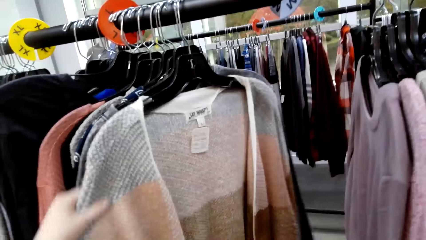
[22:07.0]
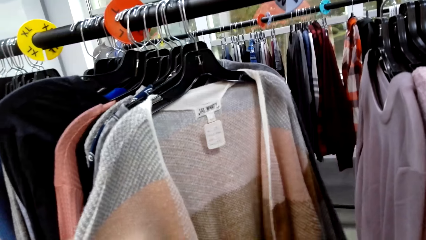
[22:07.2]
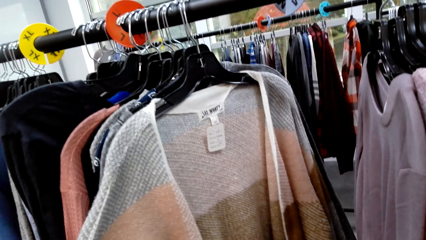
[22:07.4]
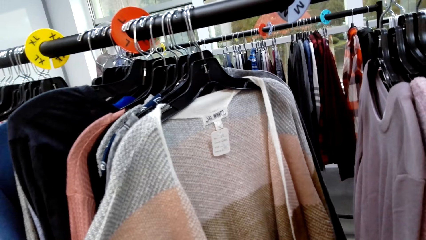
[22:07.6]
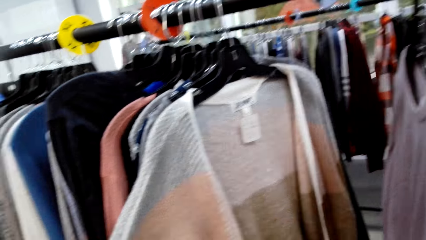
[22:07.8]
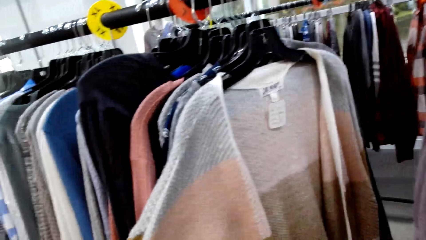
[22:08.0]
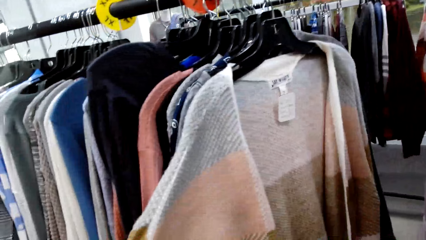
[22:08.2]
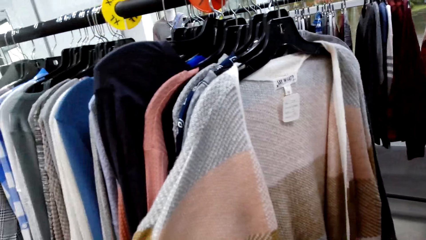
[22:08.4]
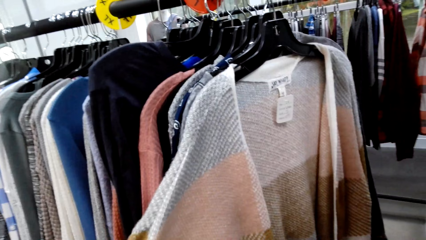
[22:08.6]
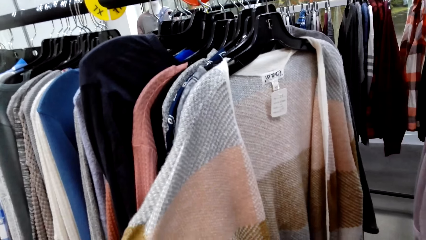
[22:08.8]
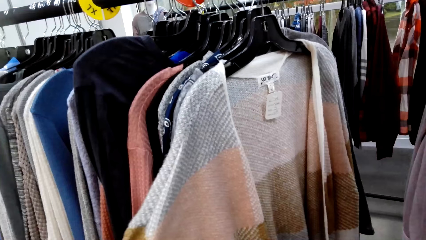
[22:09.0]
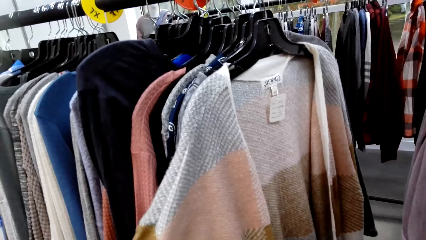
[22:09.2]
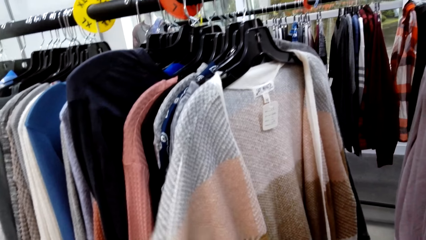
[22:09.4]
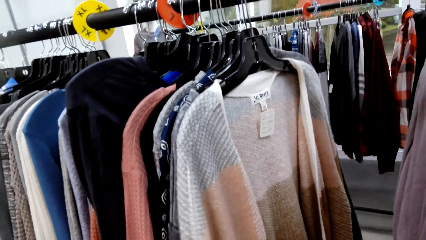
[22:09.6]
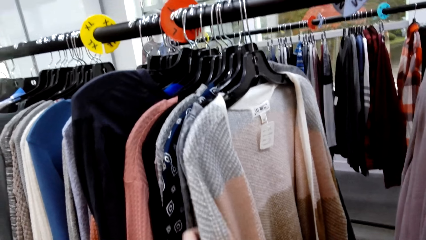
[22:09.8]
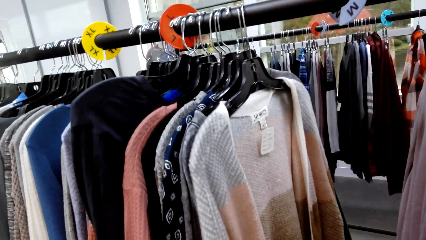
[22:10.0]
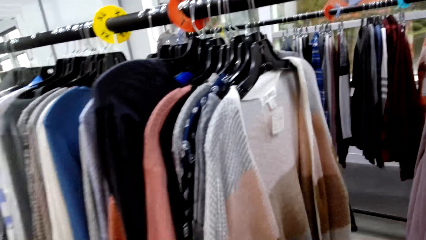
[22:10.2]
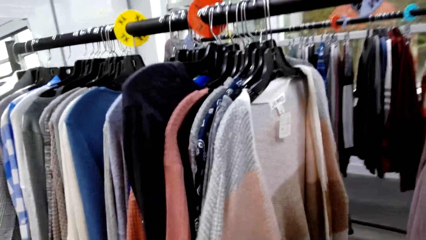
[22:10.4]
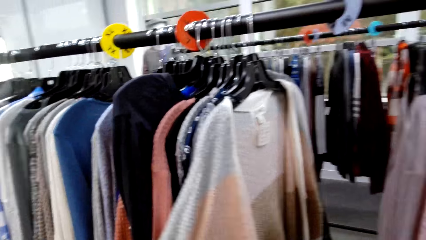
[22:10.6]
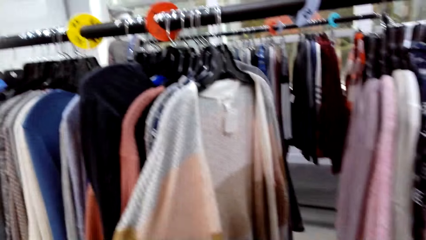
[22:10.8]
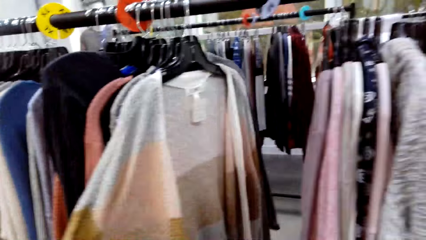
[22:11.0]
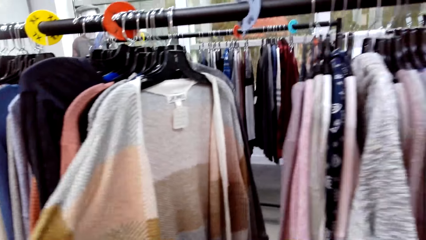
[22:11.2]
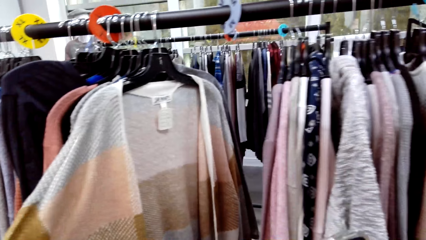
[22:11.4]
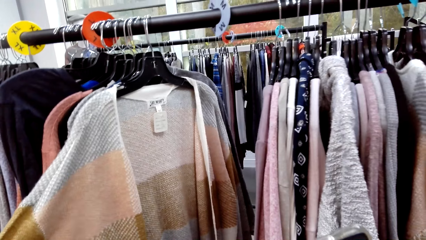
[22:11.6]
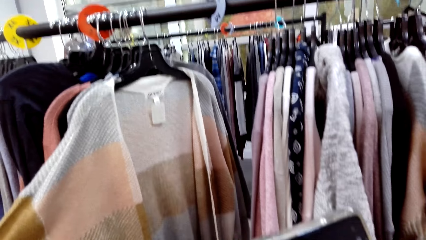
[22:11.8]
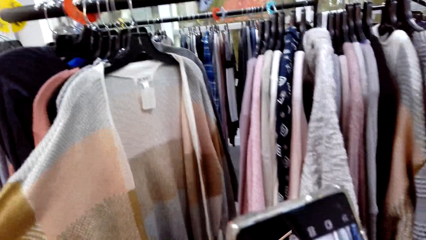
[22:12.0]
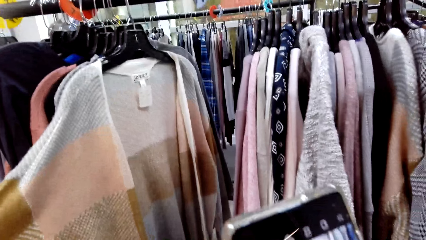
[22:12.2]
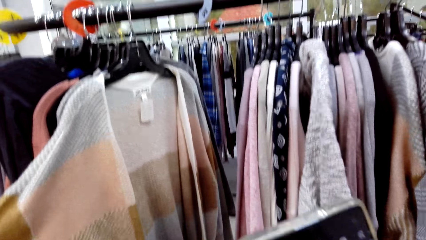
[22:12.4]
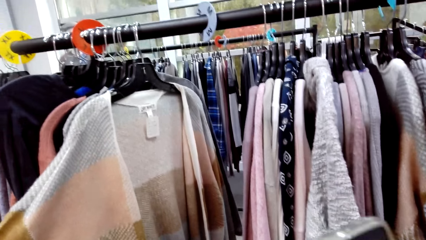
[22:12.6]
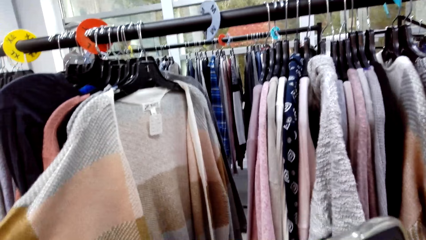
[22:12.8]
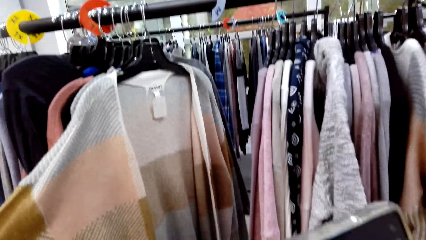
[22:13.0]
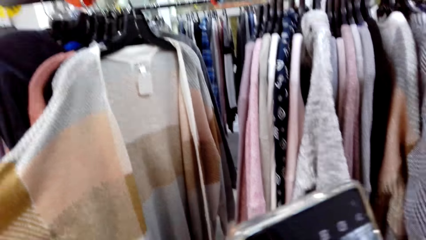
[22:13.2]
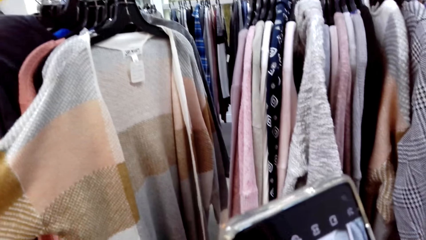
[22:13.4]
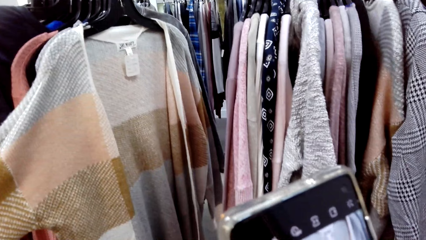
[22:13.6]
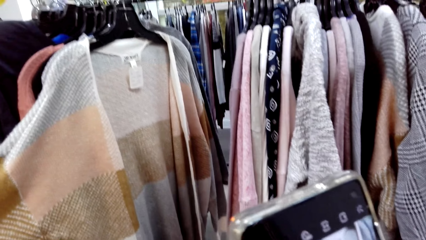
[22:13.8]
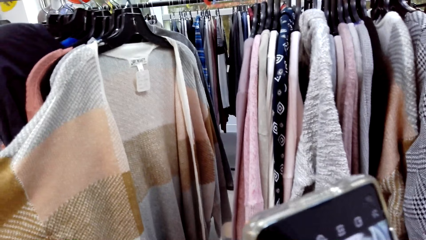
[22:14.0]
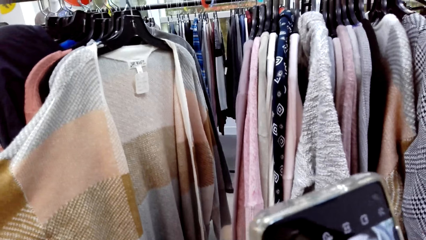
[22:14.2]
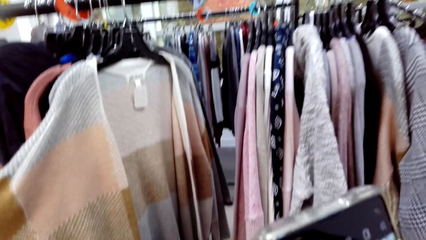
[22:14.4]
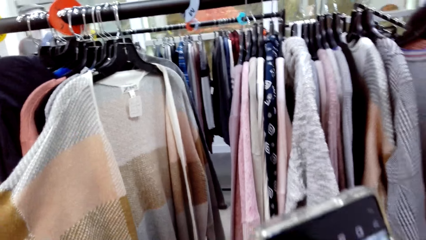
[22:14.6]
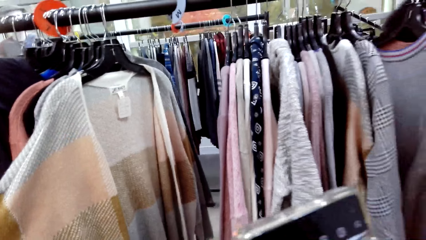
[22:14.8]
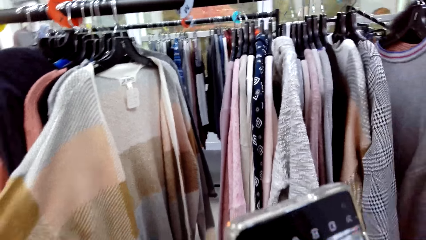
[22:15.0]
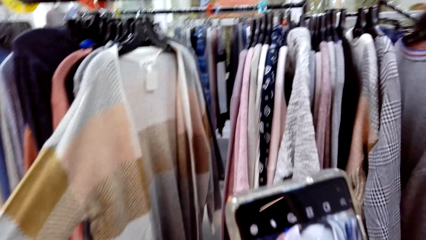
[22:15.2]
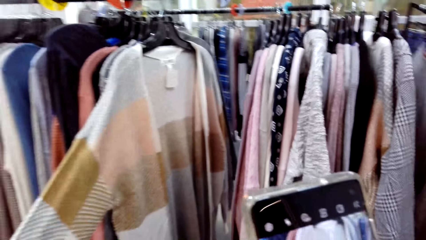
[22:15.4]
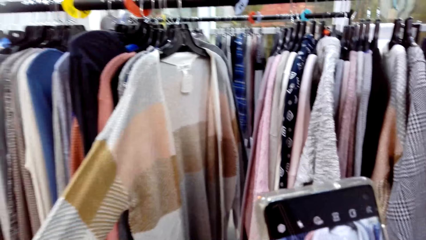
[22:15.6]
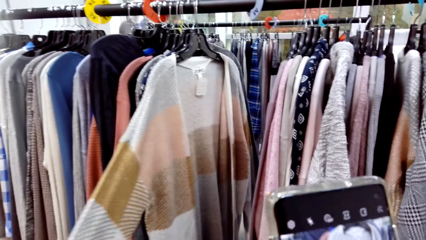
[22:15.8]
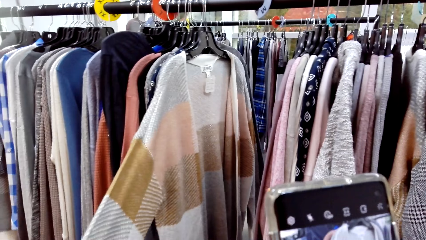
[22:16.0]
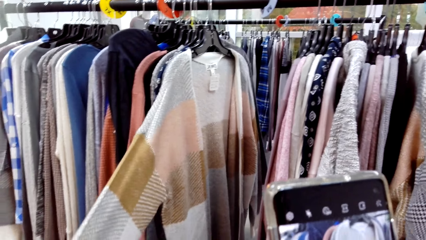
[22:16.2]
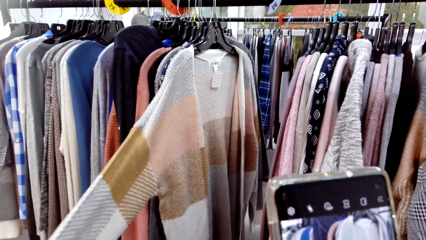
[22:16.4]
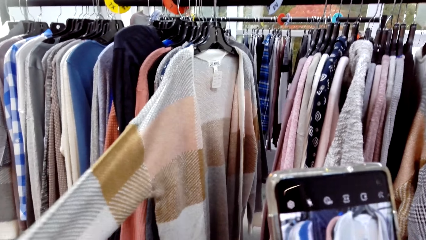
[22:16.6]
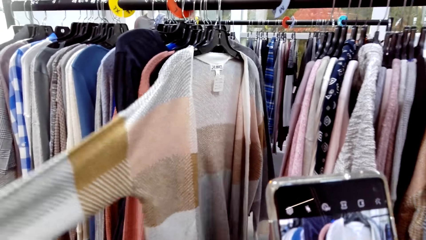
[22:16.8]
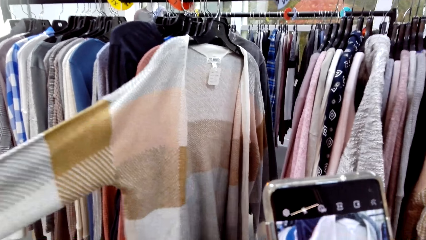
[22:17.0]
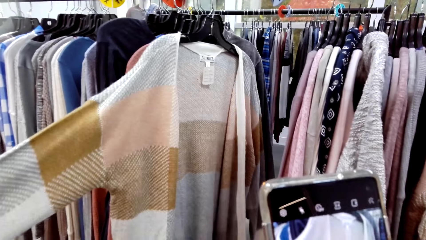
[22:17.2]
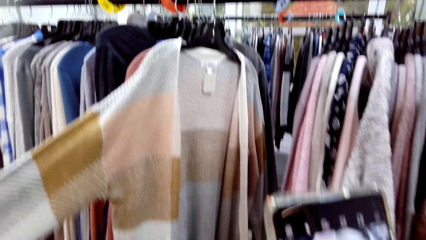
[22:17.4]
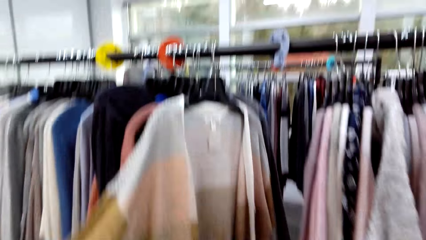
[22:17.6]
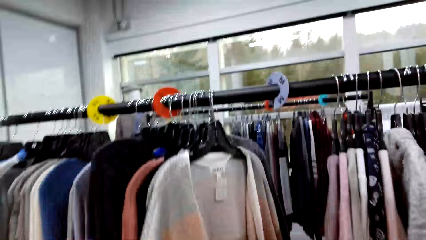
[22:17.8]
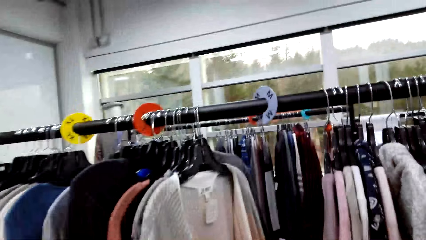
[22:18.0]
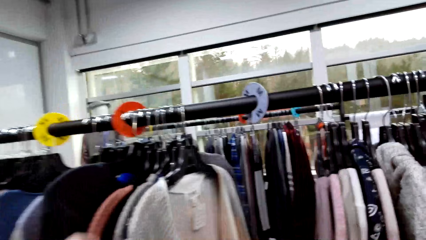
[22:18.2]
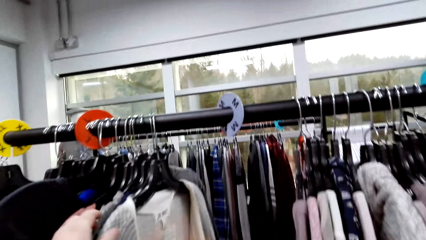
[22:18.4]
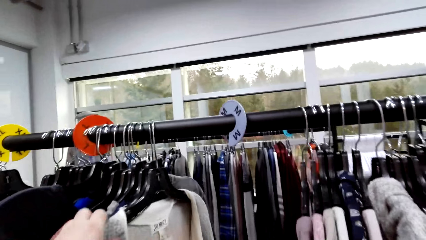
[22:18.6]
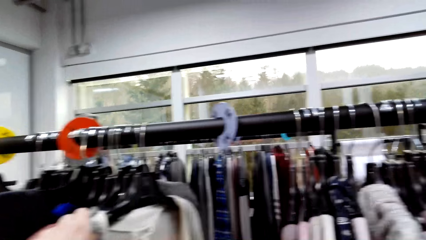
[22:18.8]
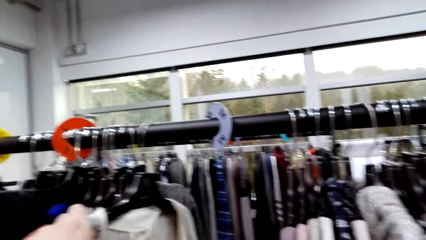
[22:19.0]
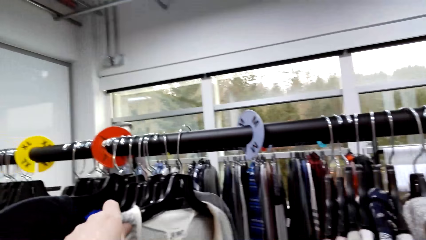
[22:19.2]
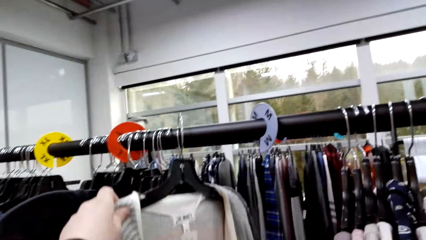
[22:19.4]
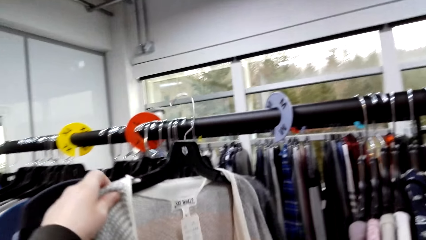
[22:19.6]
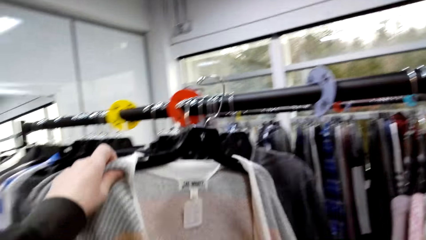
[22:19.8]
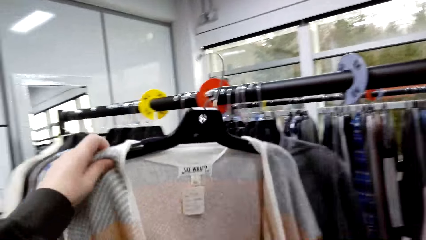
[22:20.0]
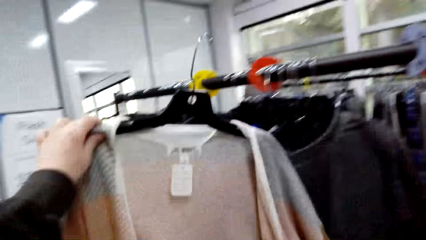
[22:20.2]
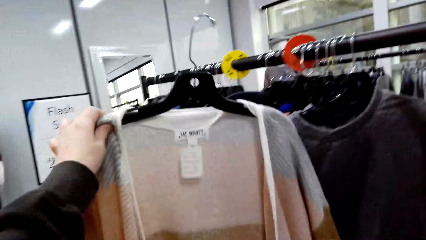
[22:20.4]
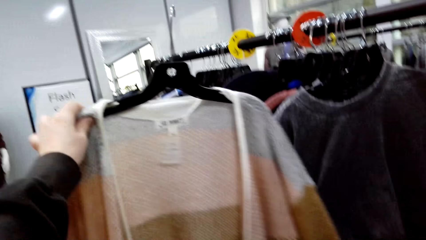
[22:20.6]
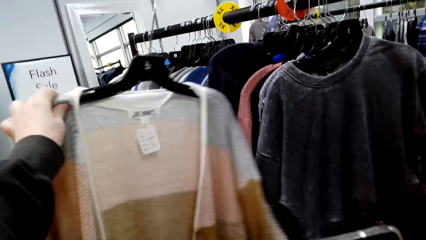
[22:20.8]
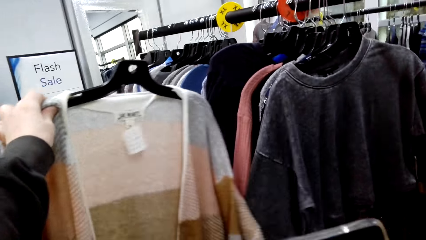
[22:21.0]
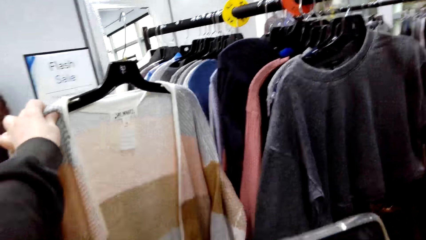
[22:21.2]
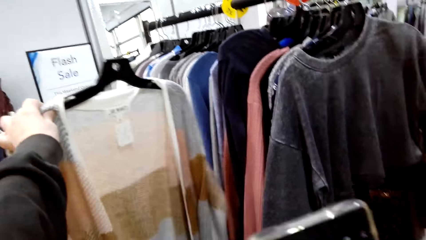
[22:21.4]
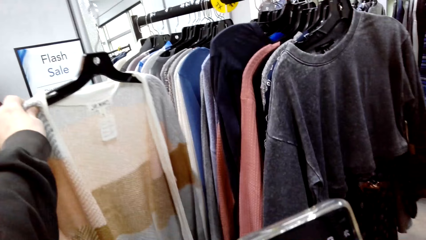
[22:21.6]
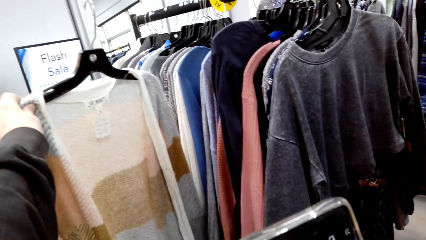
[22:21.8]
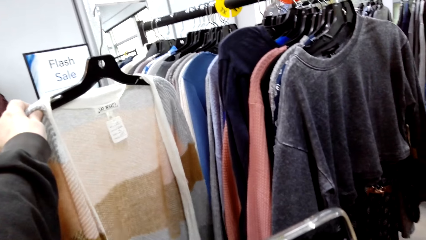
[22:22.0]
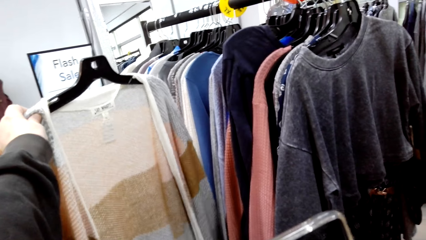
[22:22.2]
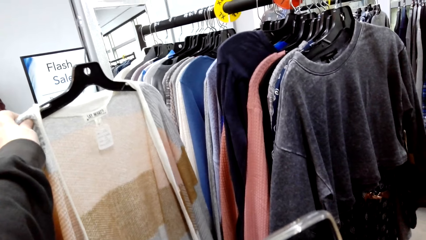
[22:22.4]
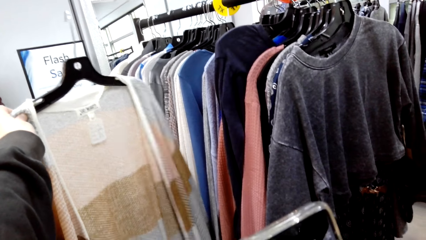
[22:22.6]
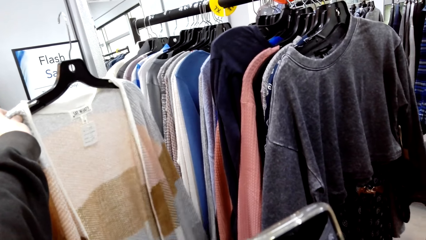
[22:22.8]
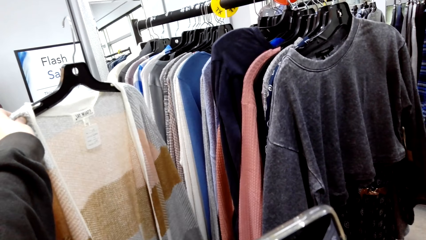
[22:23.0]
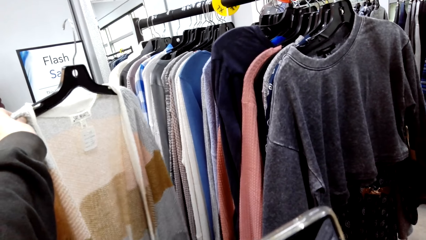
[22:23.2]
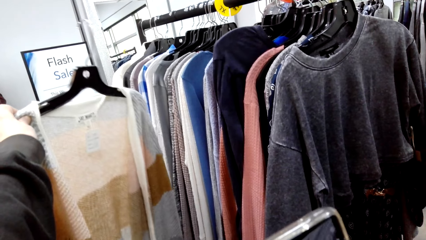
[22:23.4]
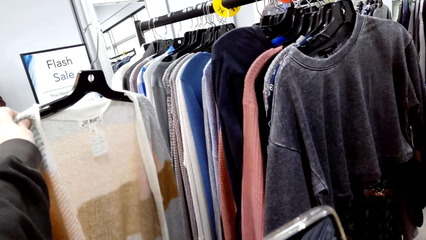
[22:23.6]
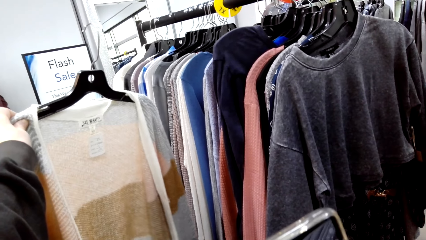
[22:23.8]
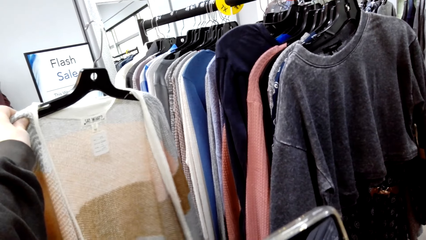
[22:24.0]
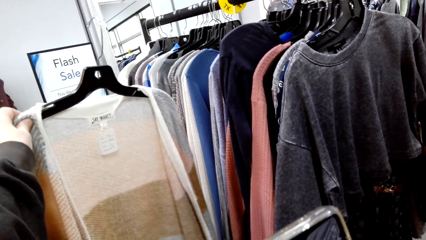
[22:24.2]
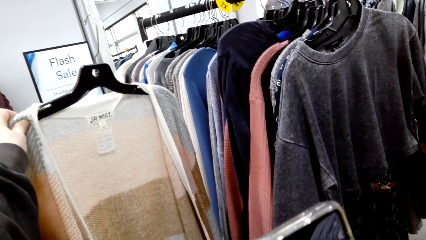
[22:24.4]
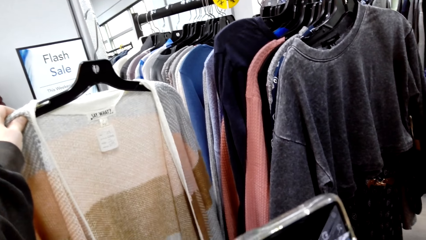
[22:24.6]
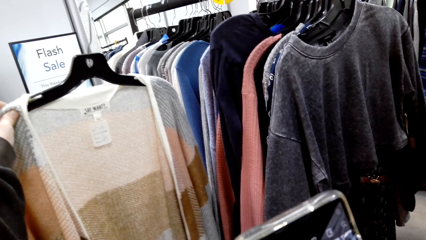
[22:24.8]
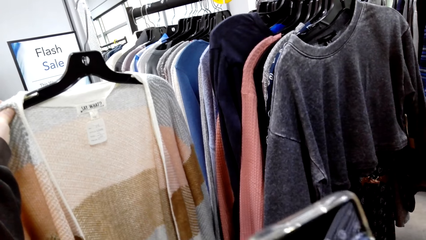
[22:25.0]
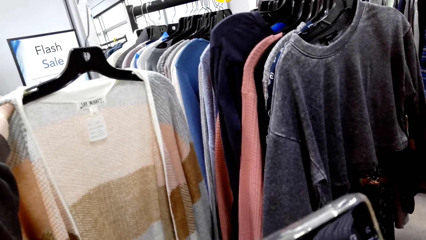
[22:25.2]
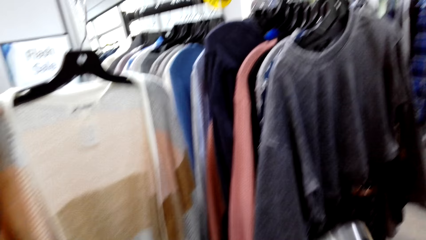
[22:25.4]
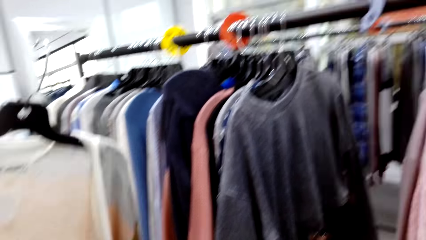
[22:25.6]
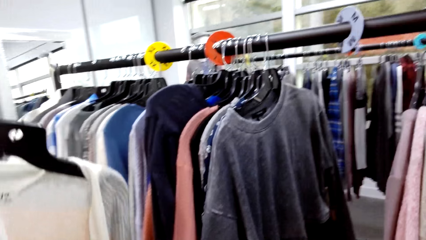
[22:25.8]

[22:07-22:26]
The camera wearer takes a photo of the cloth. She stares at the phone in her hand. She stares at the clothes on the hanger. She removes the cloth from the metal rail. She takes a photo of the cloth with her phone.
